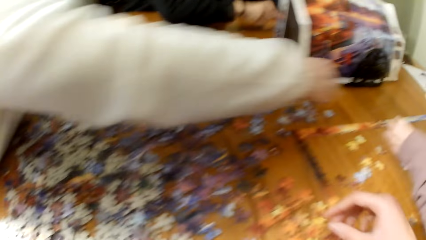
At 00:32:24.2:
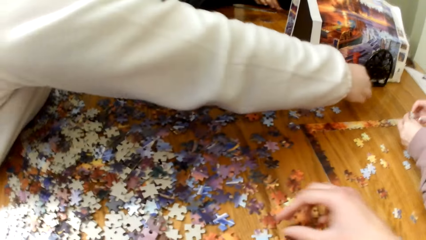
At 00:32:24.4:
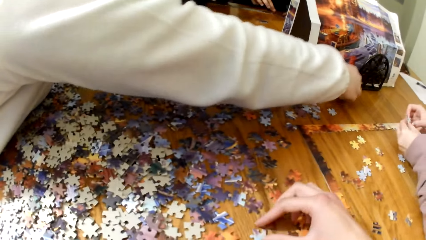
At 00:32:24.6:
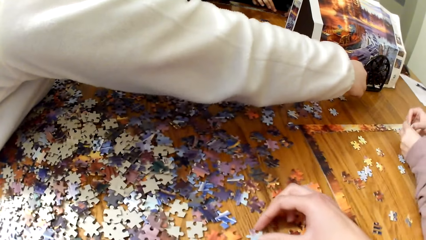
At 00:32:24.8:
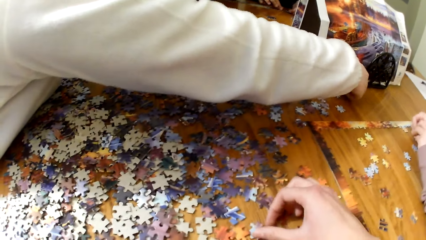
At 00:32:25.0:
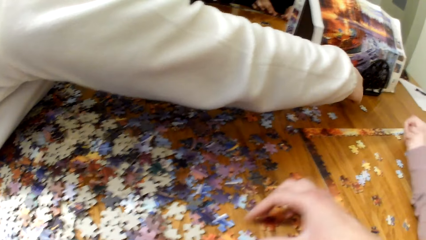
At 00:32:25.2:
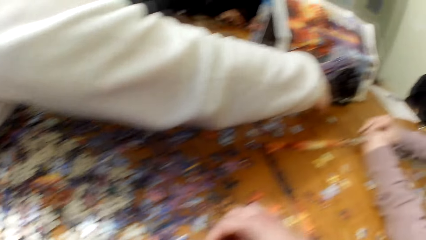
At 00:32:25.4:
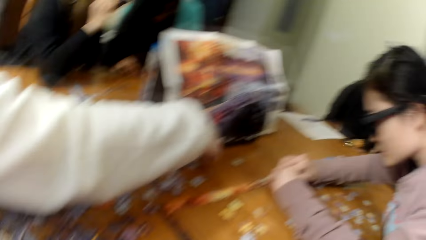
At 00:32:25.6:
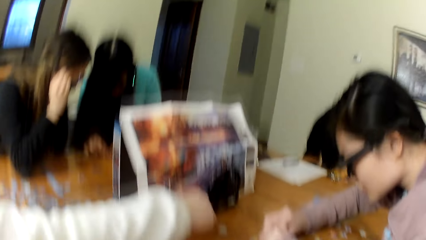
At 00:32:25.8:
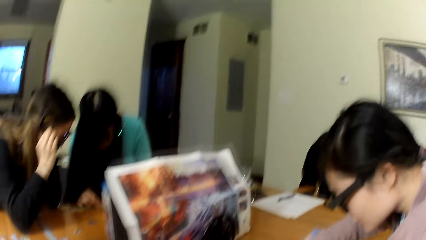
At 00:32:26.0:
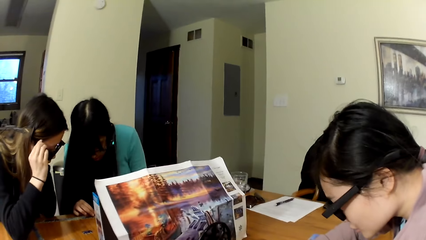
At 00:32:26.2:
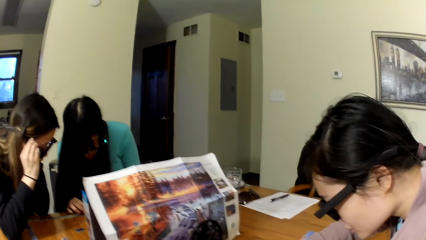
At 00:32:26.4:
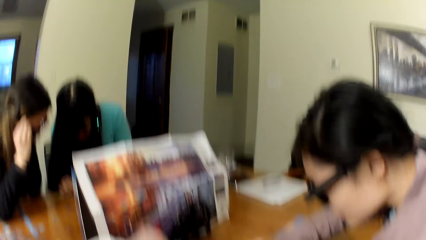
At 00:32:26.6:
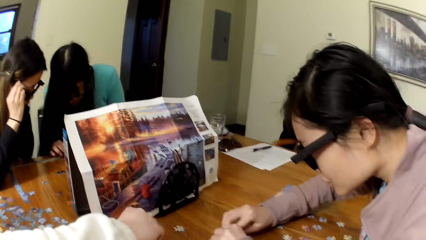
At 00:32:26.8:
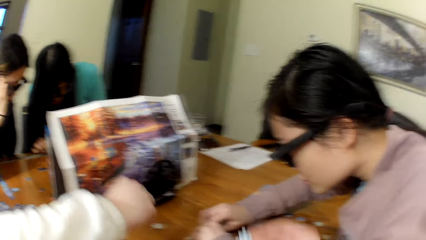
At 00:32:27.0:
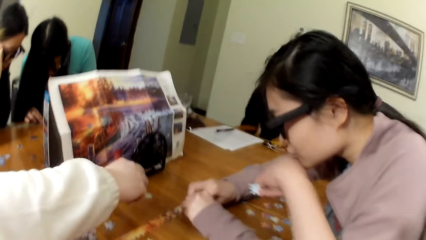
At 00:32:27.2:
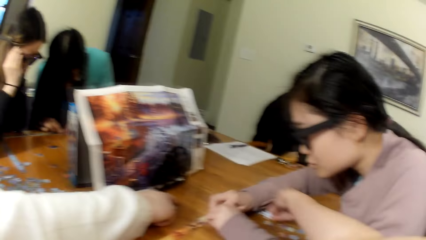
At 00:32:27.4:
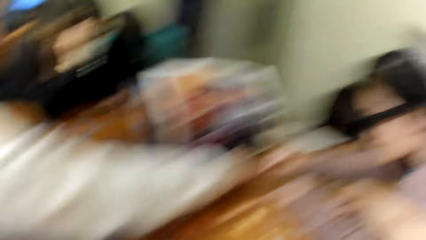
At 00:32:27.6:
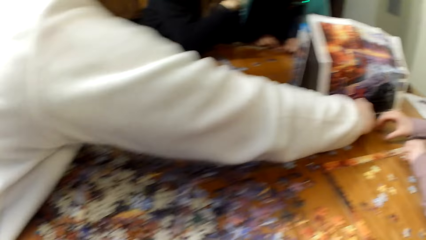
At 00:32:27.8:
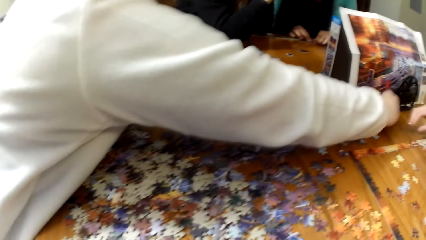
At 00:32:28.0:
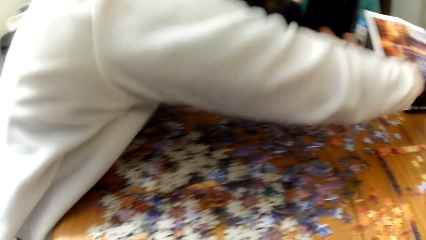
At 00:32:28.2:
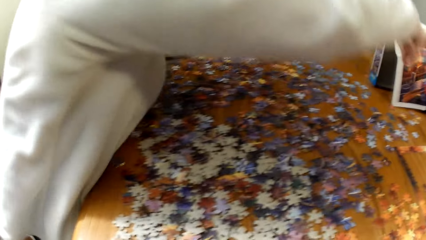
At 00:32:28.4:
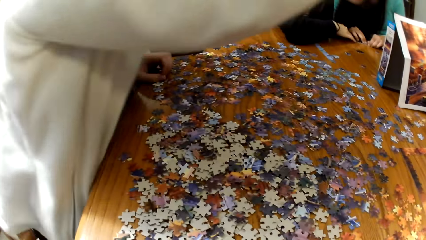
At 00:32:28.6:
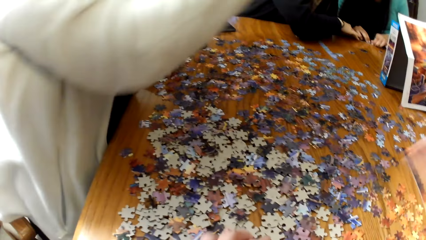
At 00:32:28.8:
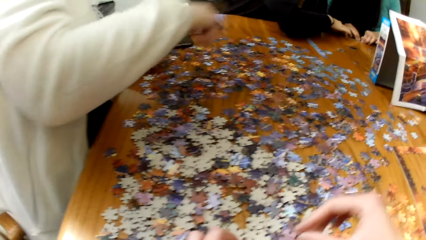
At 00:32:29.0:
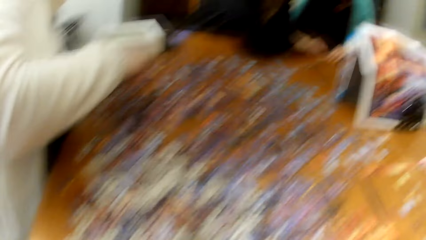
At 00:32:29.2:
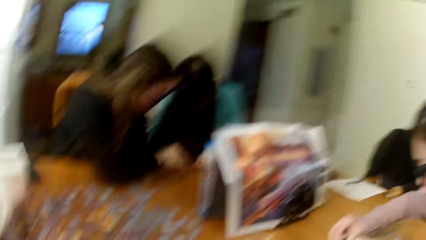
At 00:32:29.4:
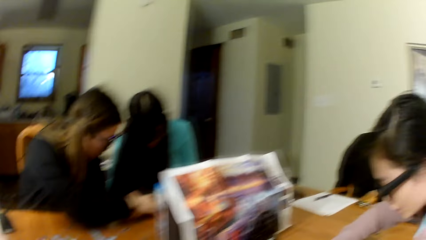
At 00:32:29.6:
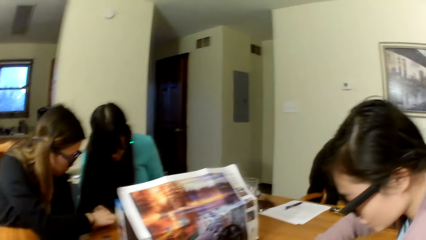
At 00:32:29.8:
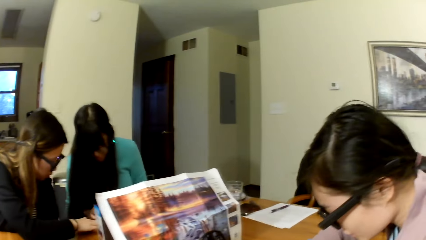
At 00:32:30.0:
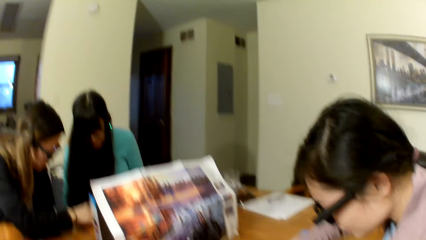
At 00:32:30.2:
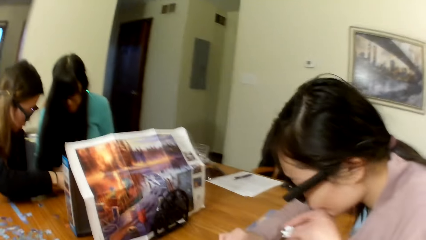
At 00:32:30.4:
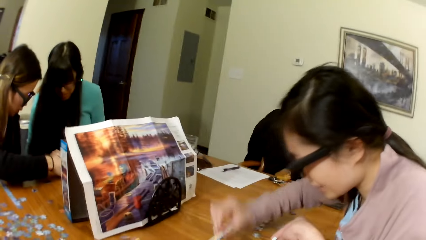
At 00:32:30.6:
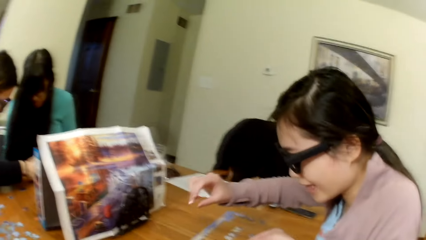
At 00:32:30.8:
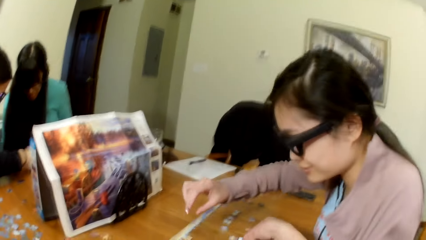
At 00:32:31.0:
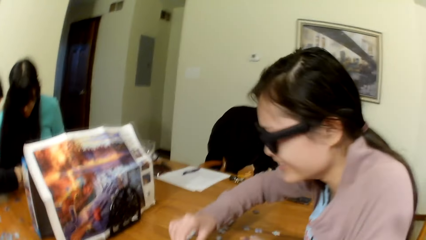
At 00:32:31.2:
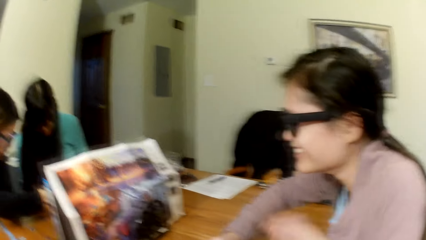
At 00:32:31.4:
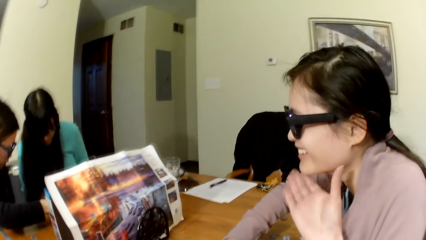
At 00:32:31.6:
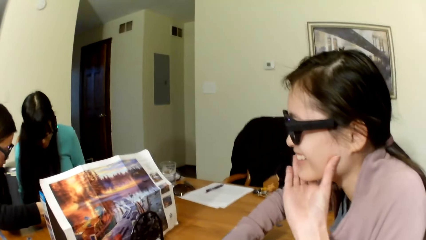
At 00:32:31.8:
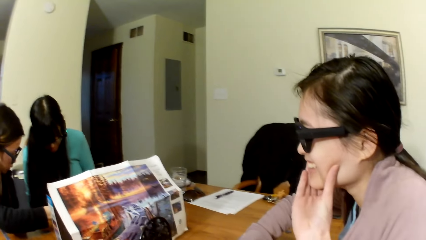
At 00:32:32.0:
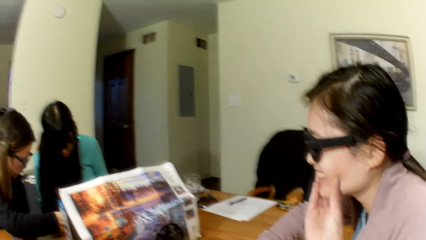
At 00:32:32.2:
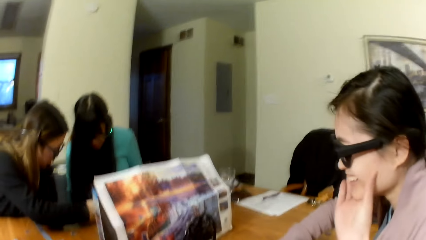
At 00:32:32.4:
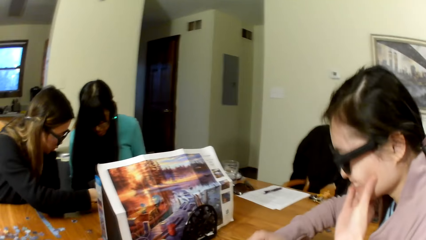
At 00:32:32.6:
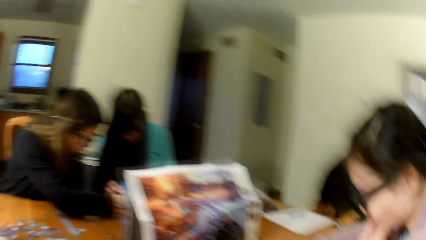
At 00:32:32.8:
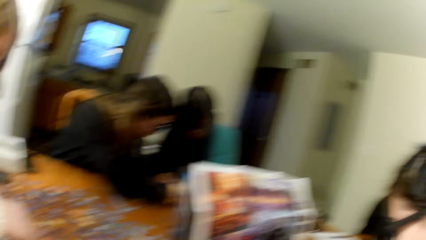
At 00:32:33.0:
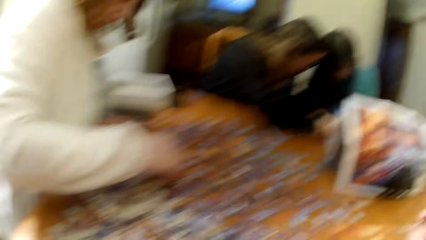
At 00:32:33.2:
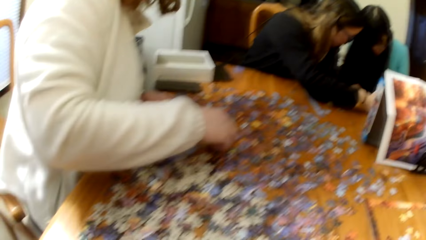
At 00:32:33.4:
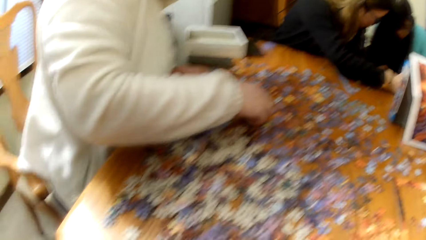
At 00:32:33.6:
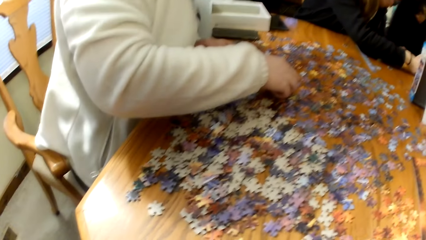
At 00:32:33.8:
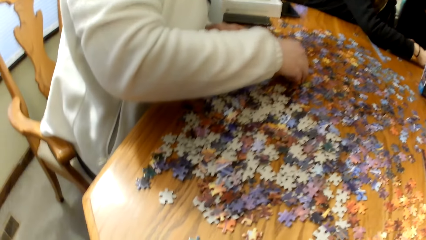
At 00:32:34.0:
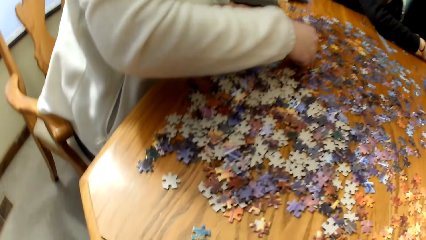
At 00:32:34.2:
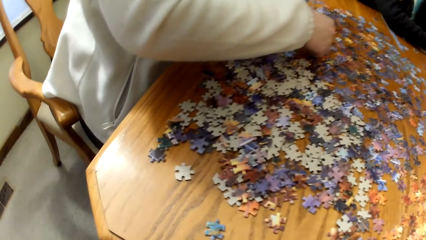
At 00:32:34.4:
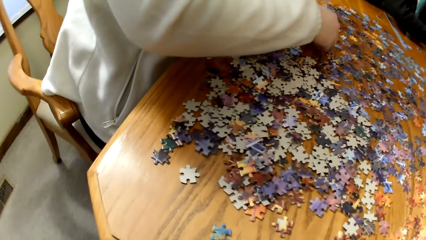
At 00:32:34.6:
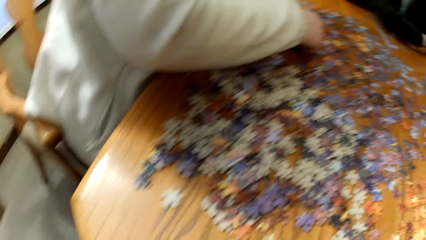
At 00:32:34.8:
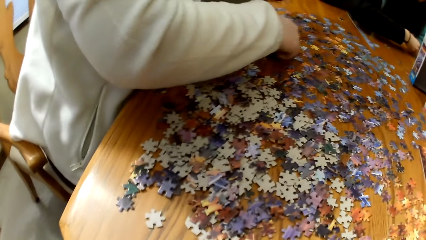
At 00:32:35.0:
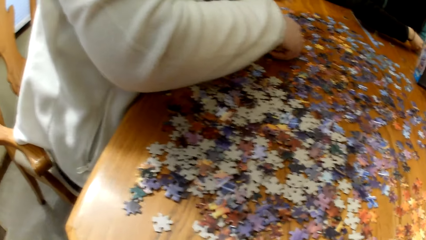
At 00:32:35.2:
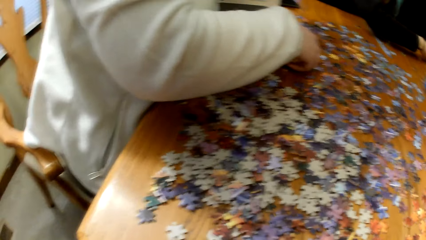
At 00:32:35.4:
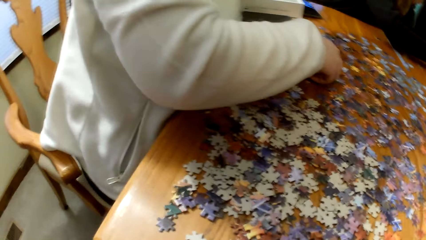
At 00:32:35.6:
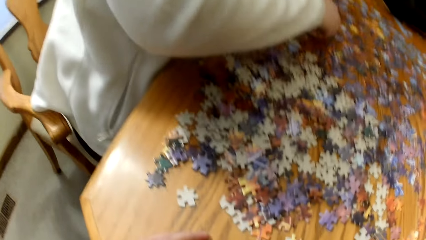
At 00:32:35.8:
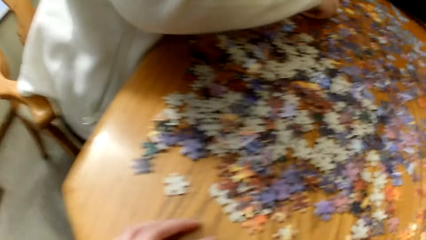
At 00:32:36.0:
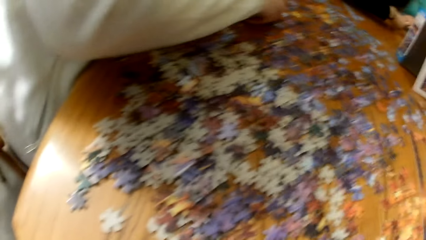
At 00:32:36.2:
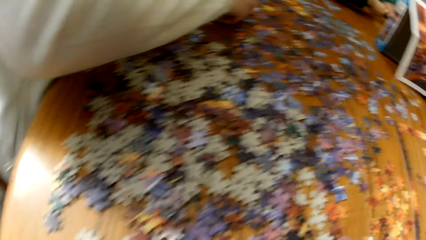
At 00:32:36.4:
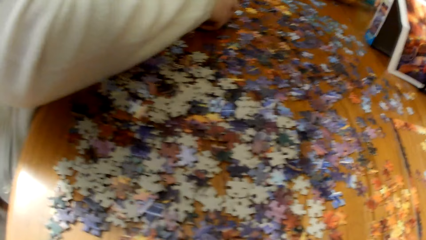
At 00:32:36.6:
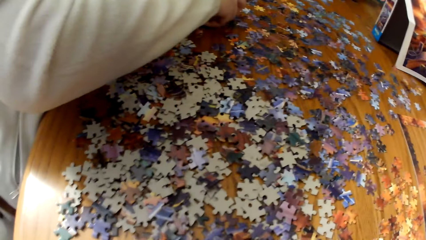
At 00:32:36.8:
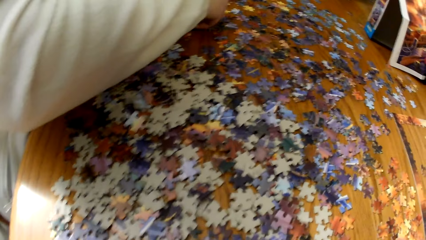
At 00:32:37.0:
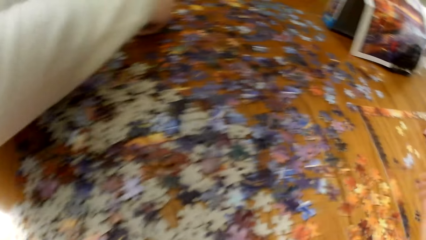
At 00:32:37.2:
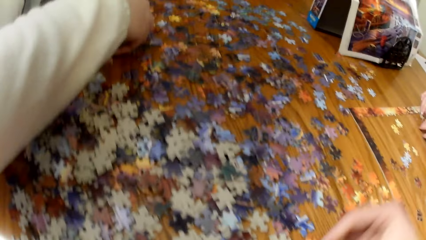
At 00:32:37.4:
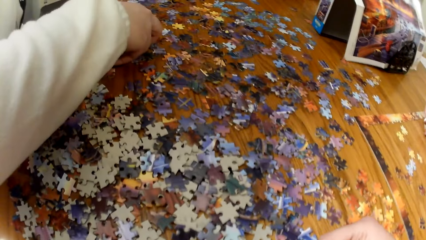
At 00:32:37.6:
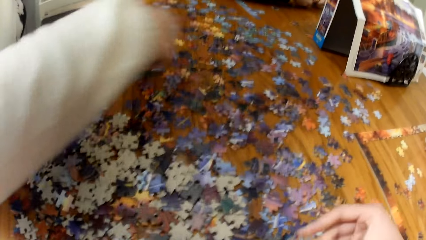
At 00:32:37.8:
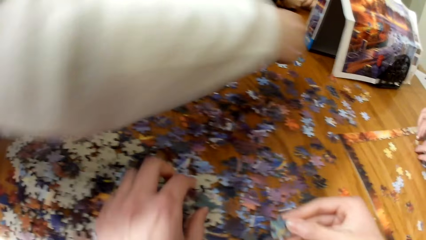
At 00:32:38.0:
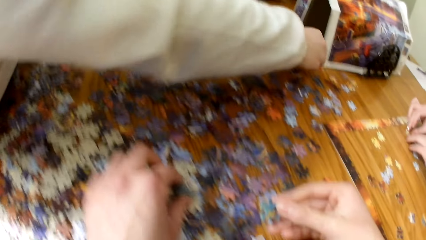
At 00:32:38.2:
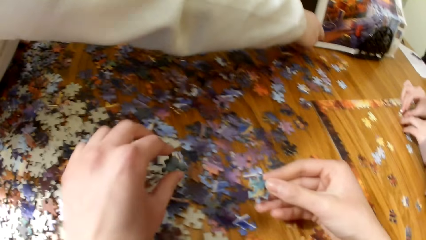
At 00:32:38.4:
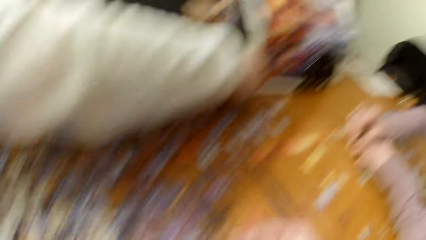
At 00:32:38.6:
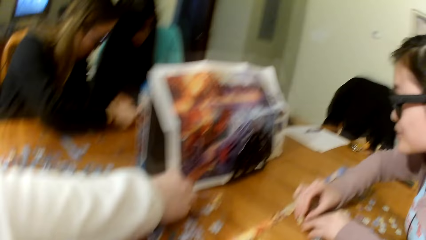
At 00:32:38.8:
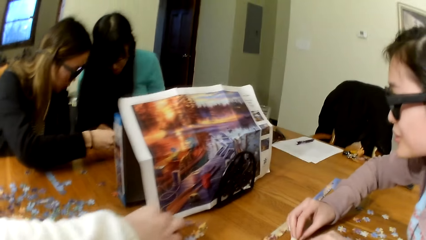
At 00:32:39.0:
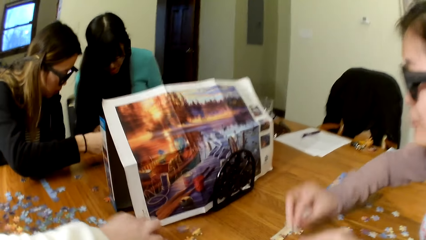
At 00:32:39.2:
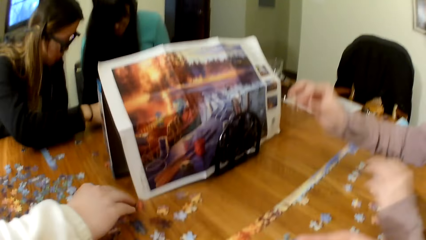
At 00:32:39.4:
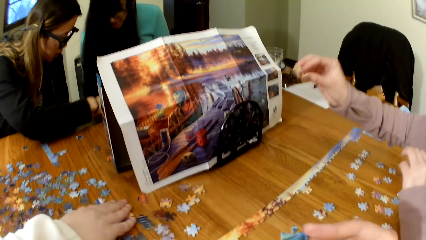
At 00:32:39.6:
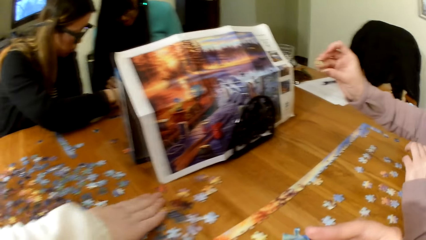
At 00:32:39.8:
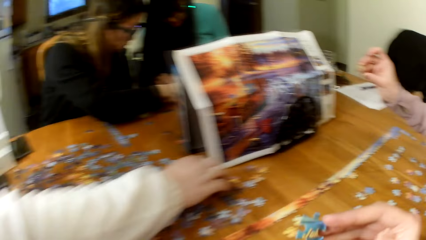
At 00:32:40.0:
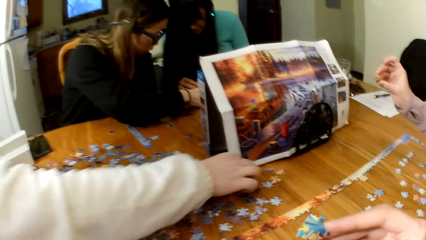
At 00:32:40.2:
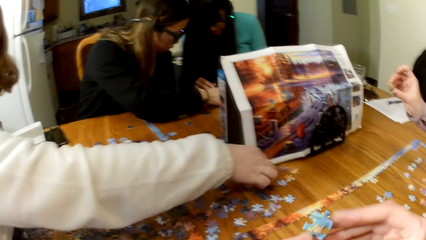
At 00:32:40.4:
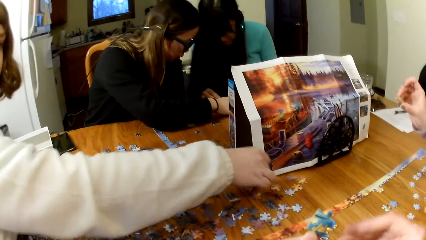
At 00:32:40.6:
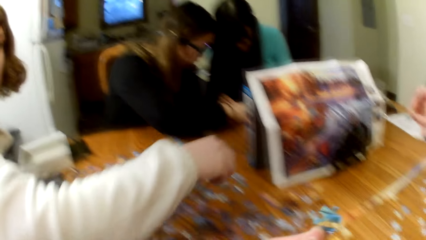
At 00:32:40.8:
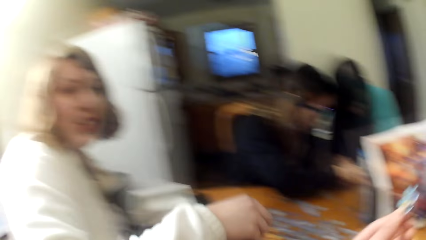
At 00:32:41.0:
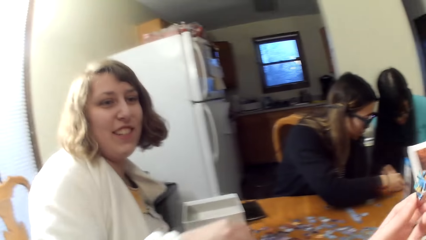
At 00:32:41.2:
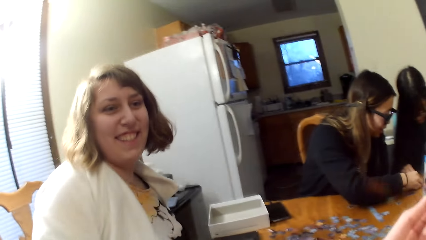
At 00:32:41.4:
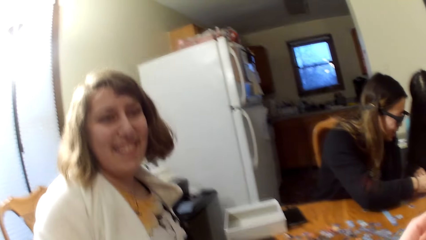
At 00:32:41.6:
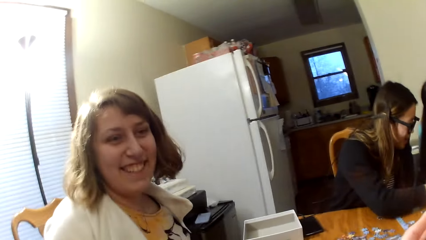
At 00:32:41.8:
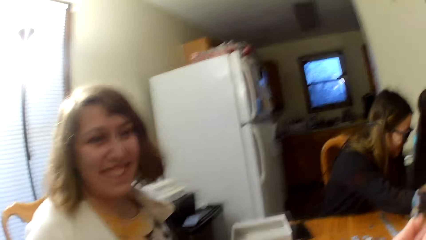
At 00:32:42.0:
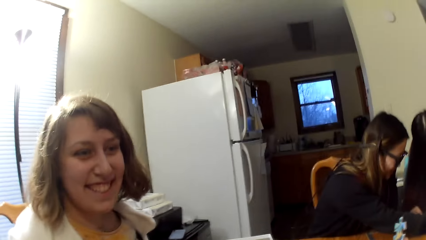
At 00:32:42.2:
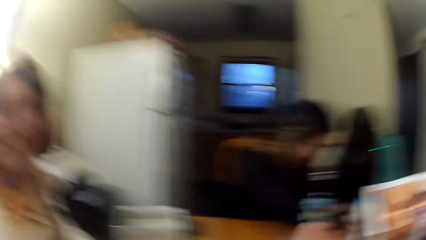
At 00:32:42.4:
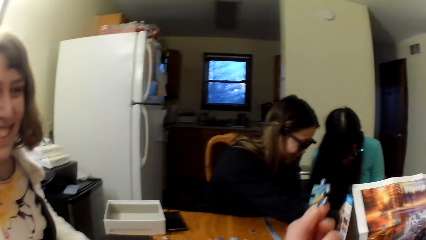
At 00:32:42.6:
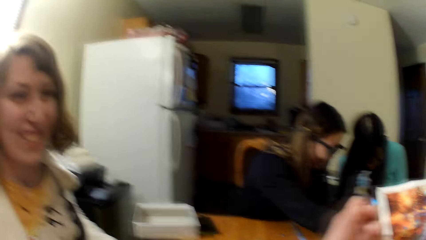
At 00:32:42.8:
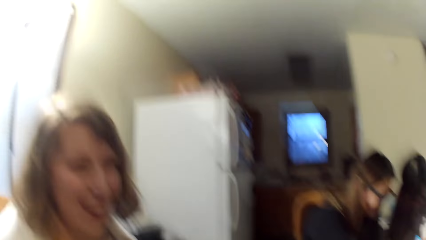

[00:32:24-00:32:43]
A woman plays the puzzle. The camera wearer plays the puzzle. They lift puzzle cards.
